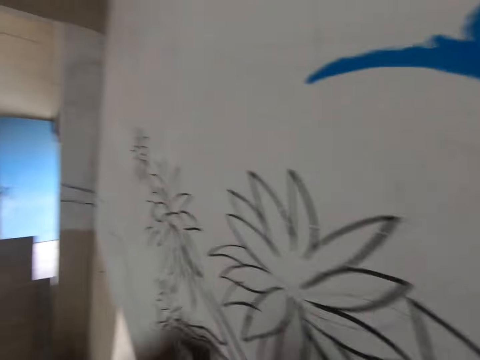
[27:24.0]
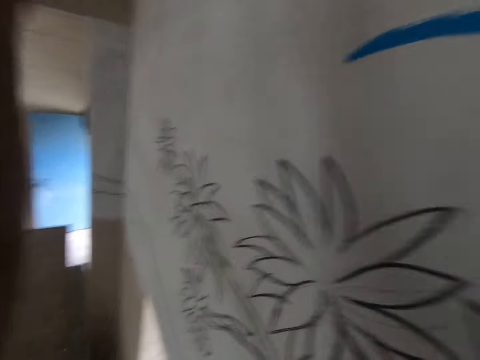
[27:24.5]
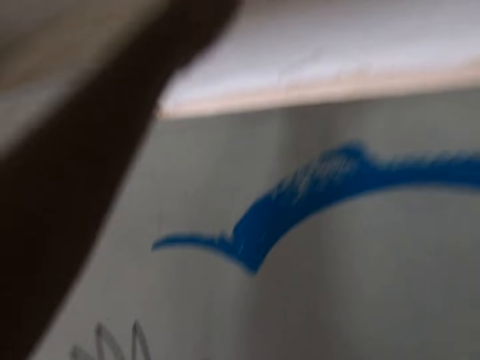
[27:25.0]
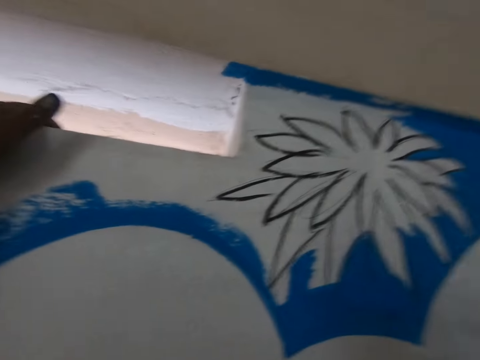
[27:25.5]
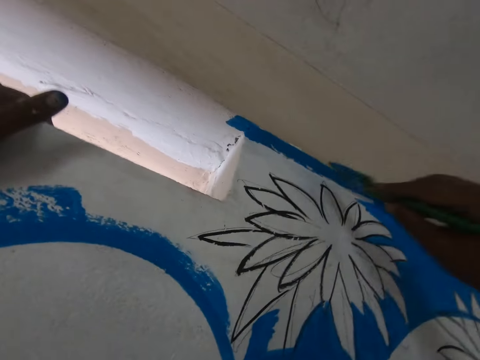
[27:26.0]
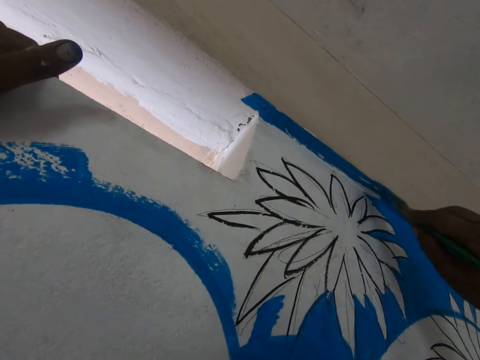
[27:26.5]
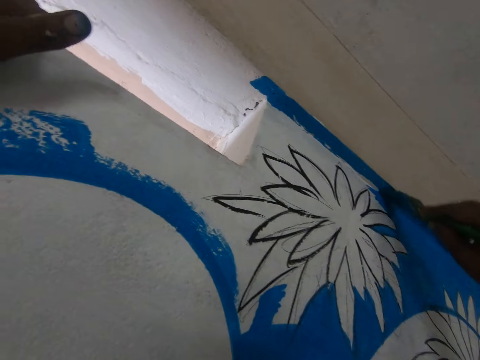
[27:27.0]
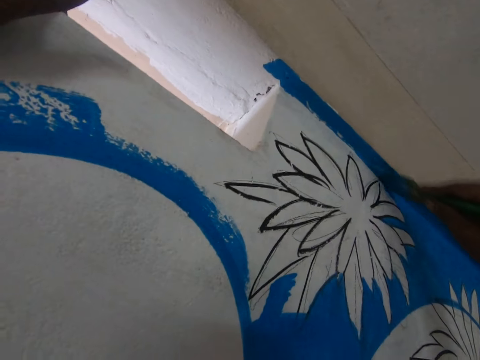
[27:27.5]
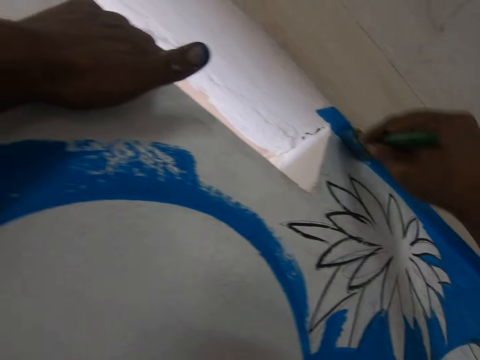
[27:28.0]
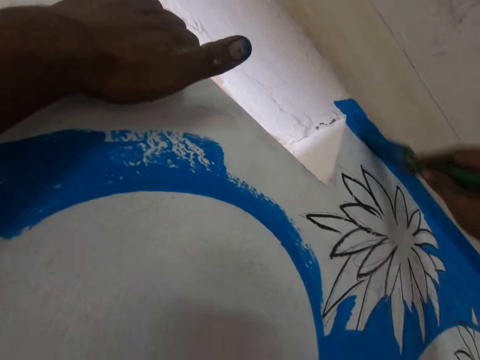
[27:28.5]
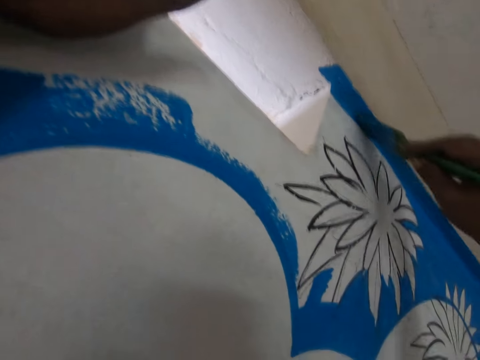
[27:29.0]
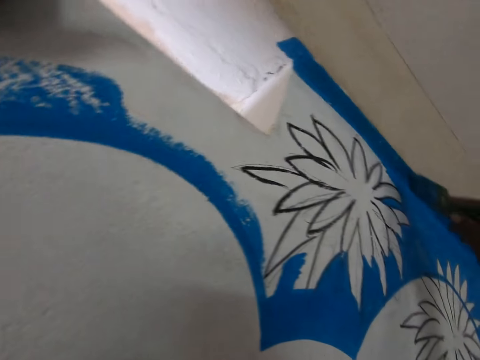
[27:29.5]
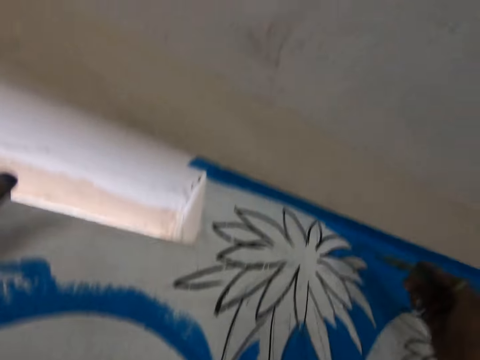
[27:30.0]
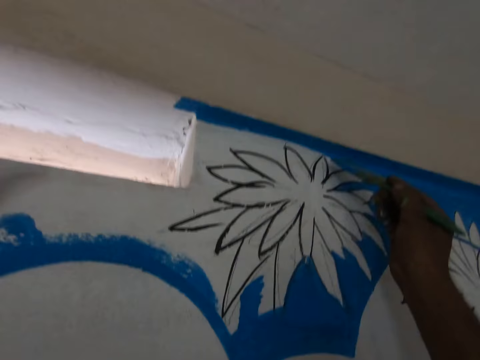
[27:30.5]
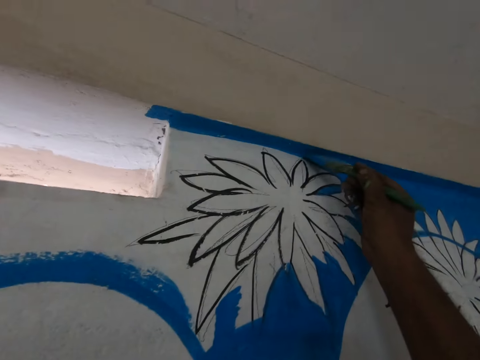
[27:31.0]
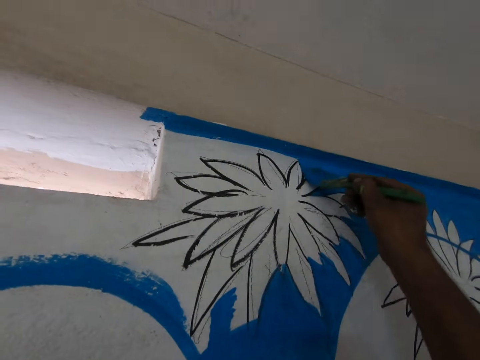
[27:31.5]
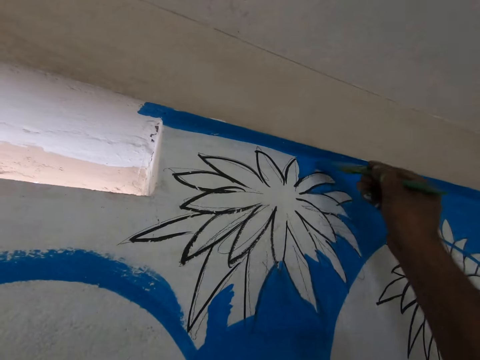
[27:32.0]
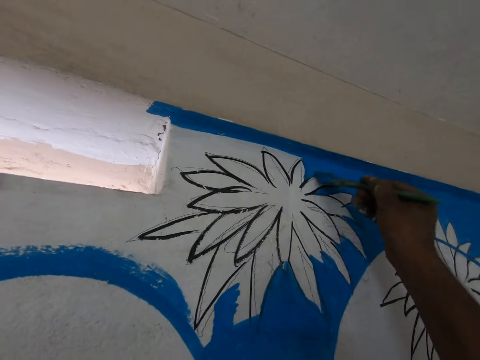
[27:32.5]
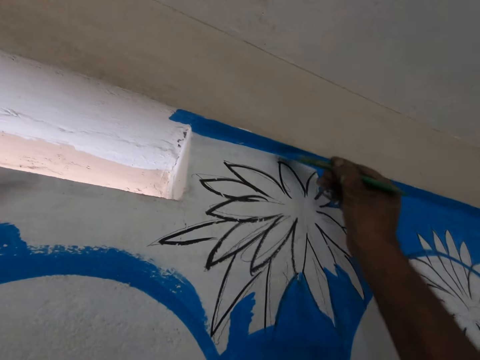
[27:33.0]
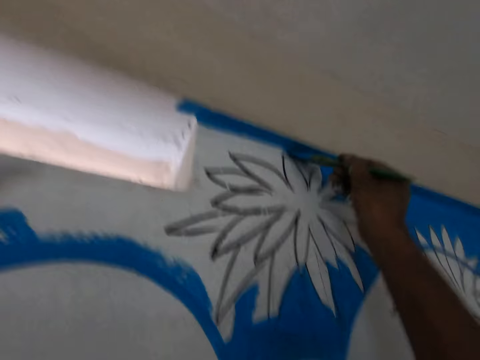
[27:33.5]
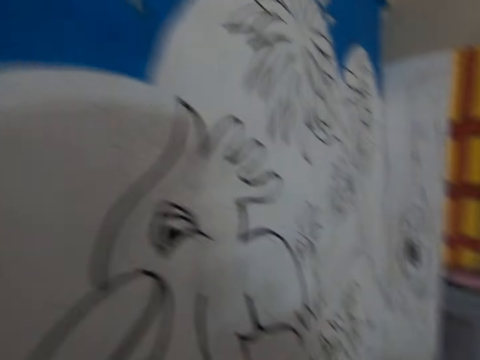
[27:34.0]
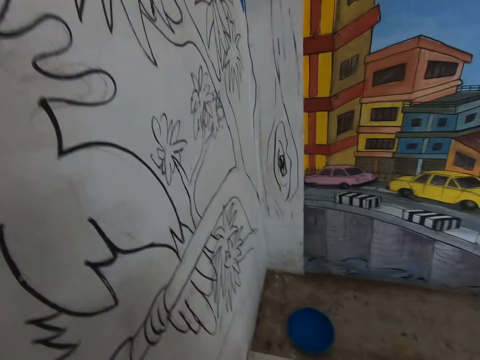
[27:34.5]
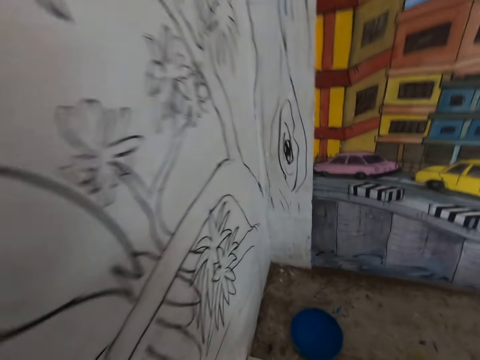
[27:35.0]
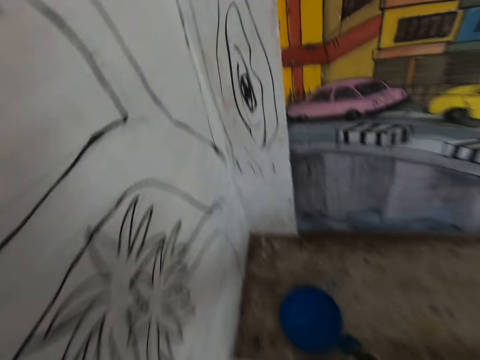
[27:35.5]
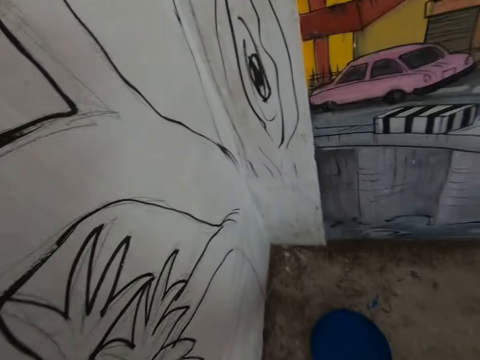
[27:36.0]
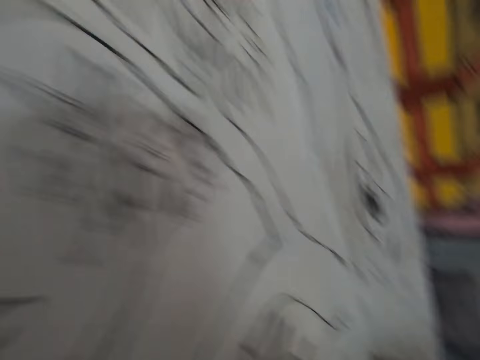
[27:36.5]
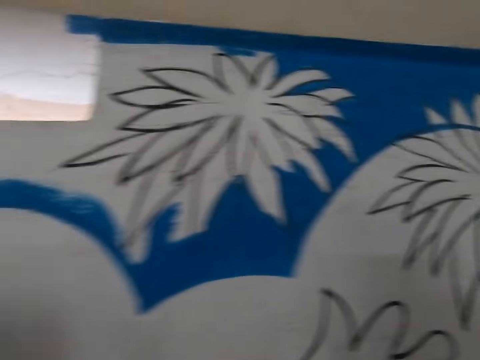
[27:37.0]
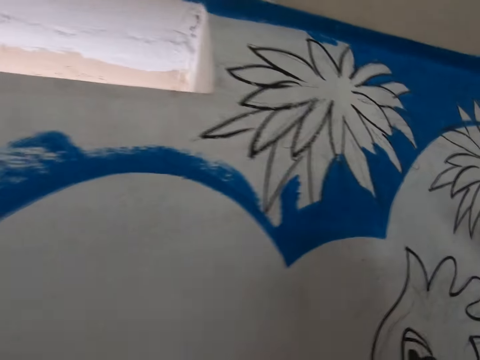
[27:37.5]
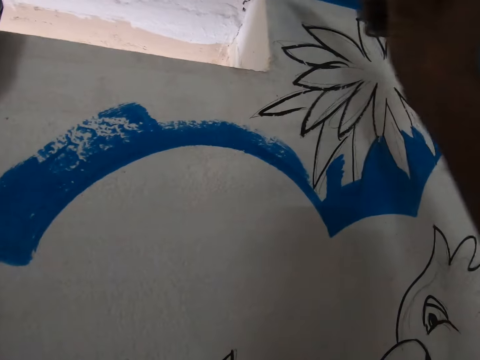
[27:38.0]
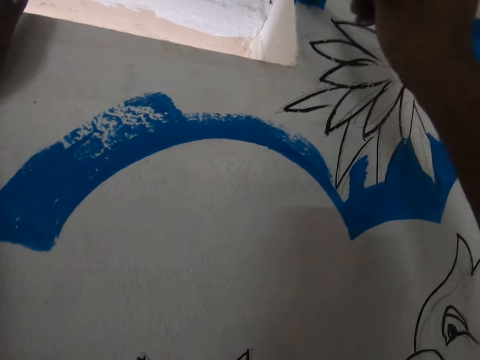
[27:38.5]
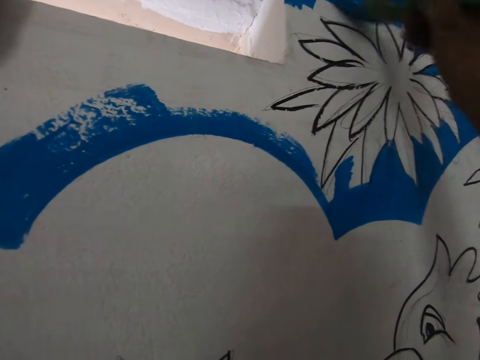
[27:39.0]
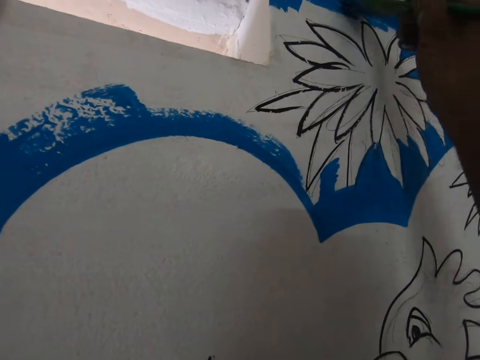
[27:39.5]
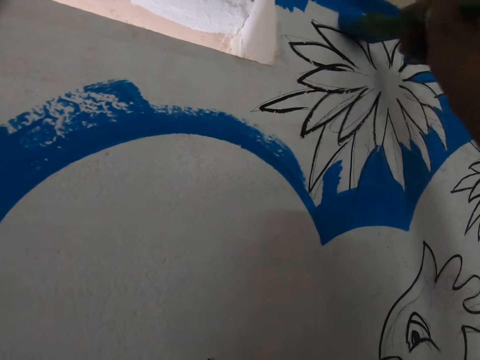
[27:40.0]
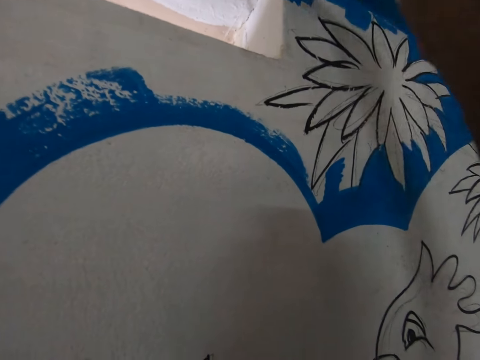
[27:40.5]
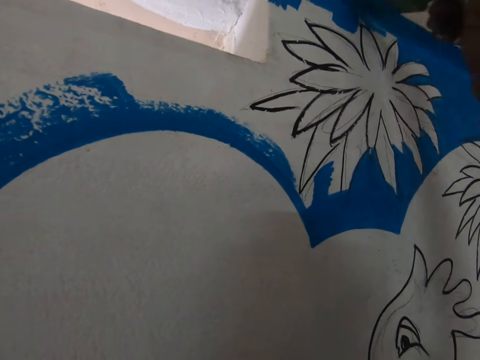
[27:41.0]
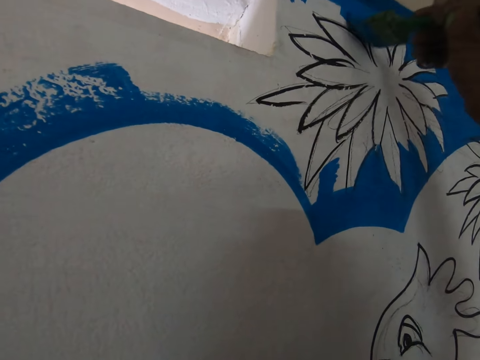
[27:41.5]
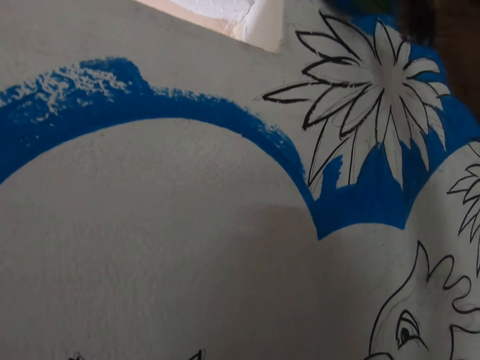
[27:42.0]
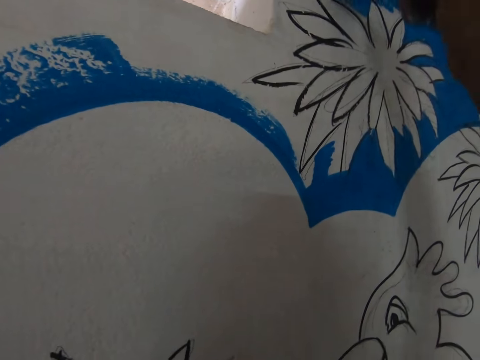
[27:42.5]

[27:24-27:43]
The camera wearer looks around a room. They draw on the wall with a paint brush. They flip the paint brush on the wall. They paint the wall with the paint brush. They walk around the room. They scoop paint from a bucket. They walk around the room. They paint the wall with the paint brush.

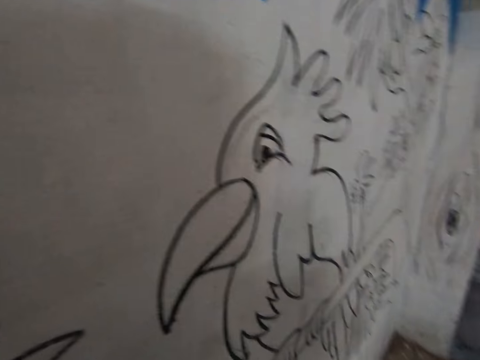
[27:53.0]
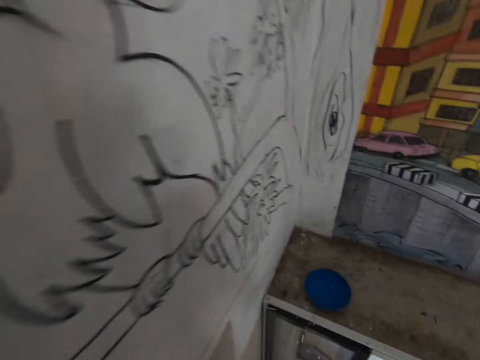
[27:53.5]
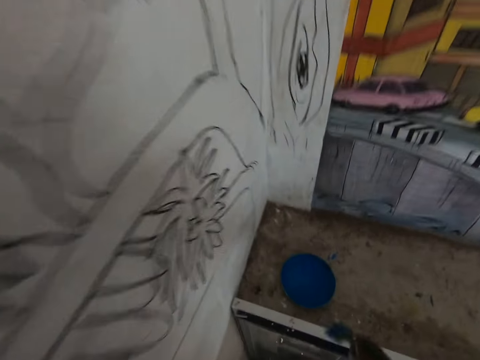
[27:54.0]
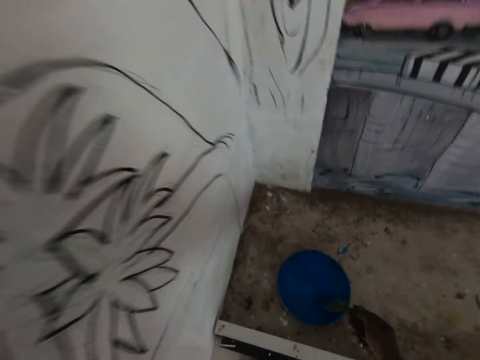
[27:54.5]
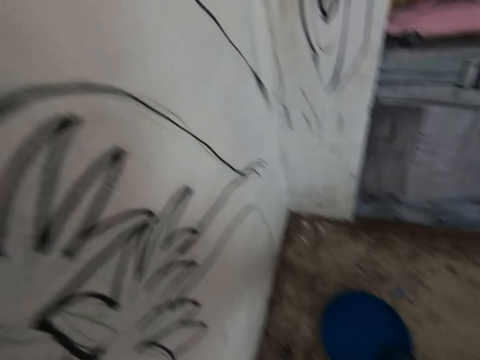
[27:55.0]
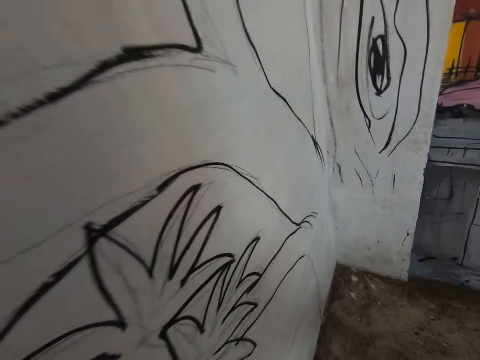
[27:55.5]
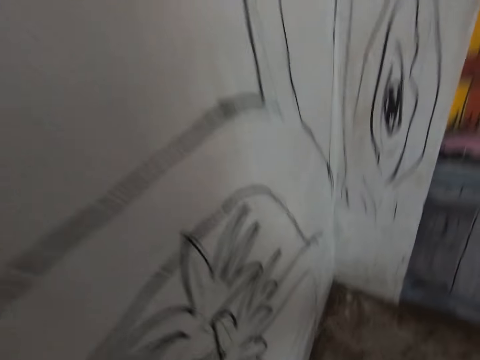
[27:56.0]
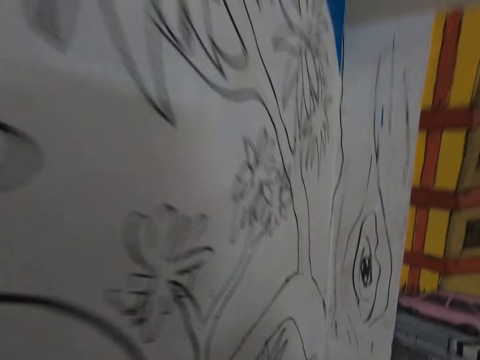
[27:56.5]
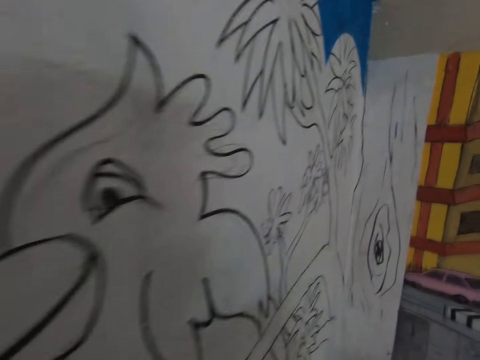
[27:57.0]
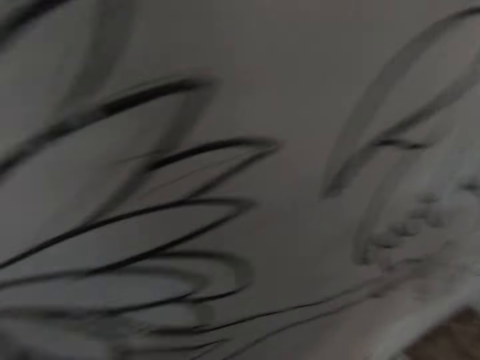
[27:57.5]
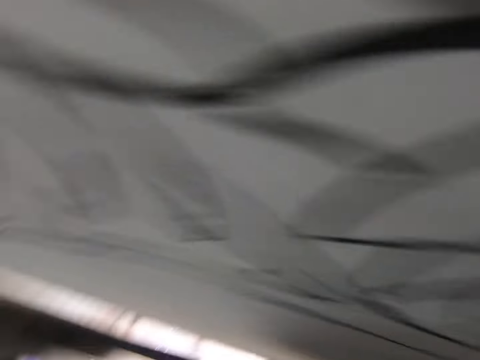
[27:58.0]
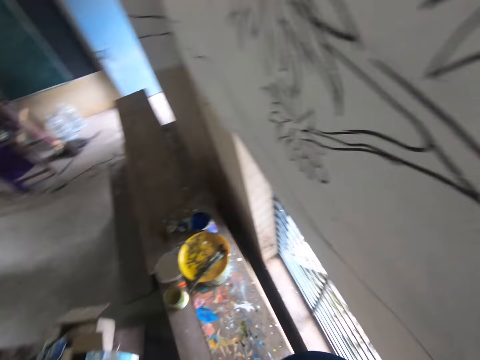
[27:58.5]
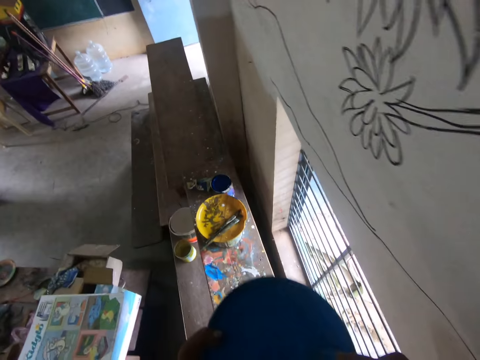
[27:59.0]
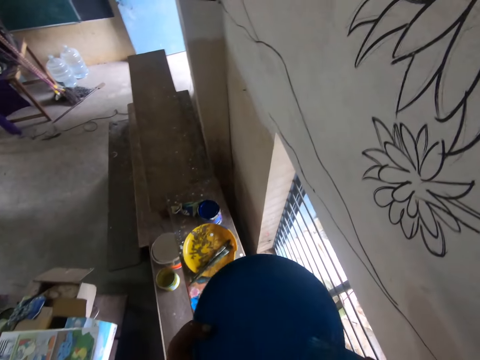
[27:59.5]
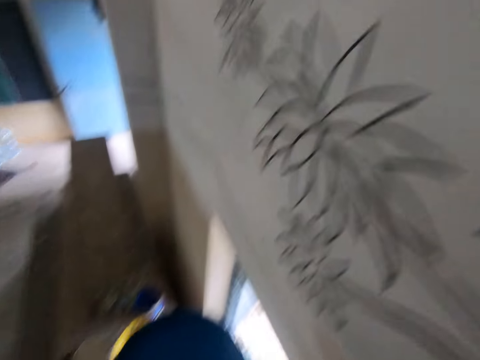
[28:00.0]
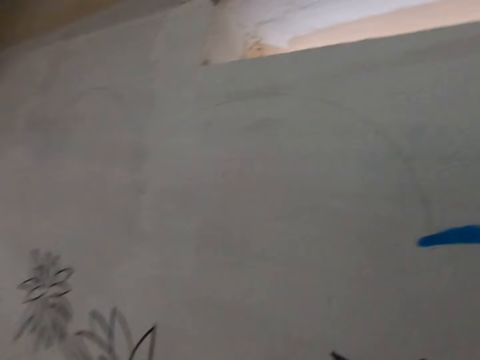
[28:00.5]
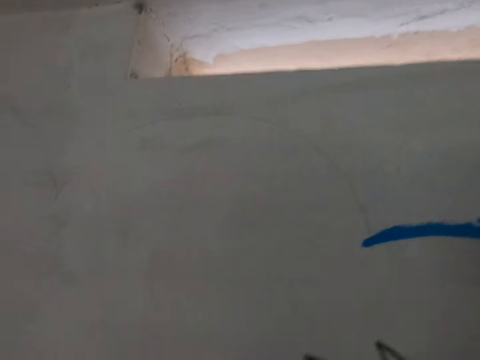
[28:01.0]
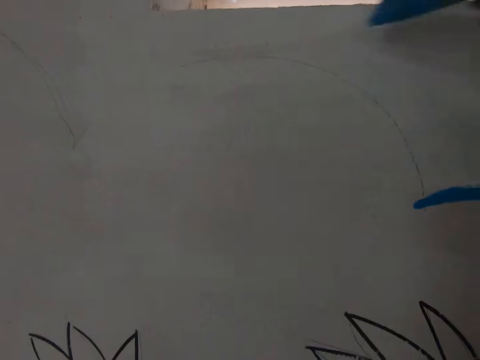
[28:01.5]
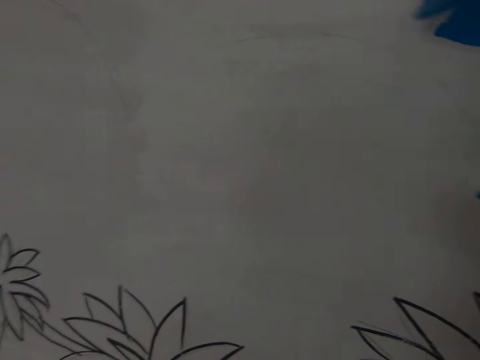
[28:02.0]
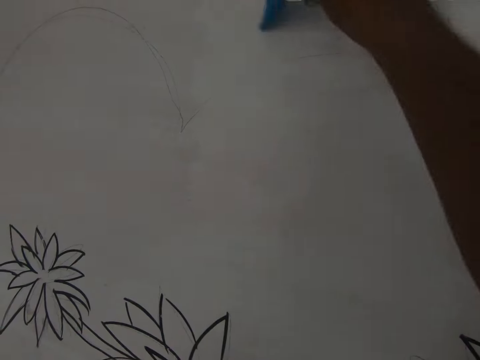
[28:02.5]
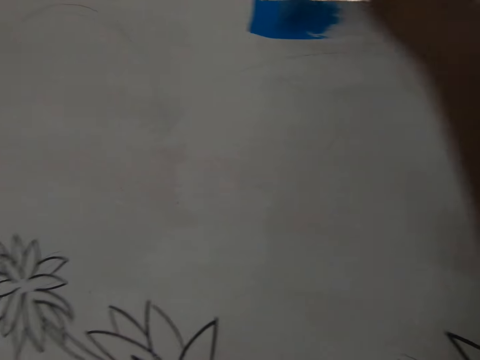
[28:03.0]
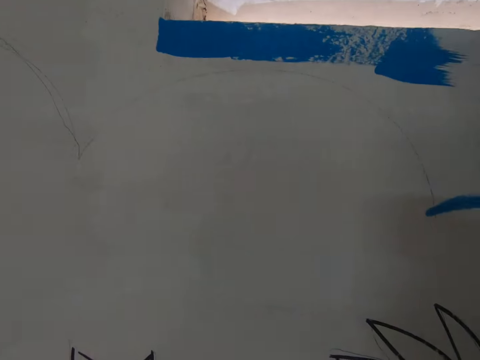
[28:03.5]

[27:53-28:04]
The camera wearer walks around a room. They dip the paint brush in the bowl of paint. They pick up a bucket. They walk around the room. They scoop paint from the bucket. They paint on the wall with the paint brush.
